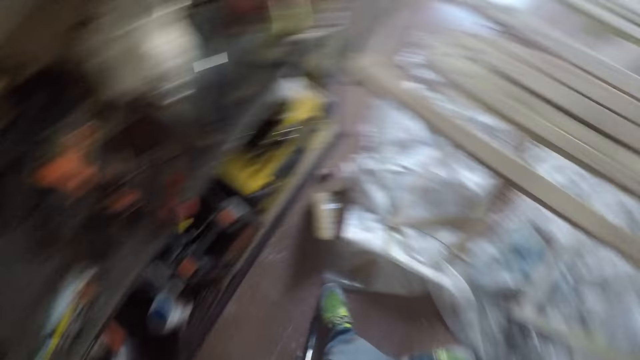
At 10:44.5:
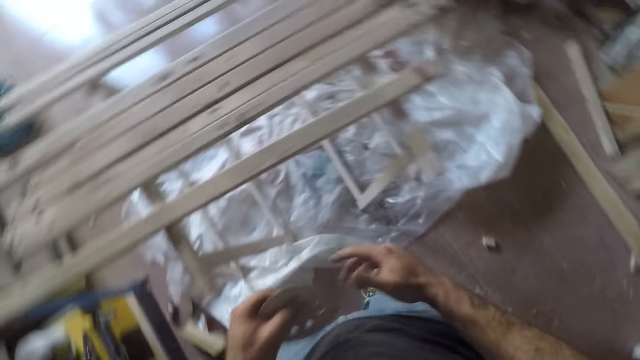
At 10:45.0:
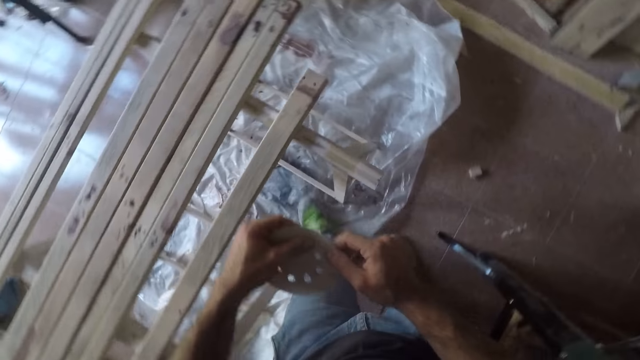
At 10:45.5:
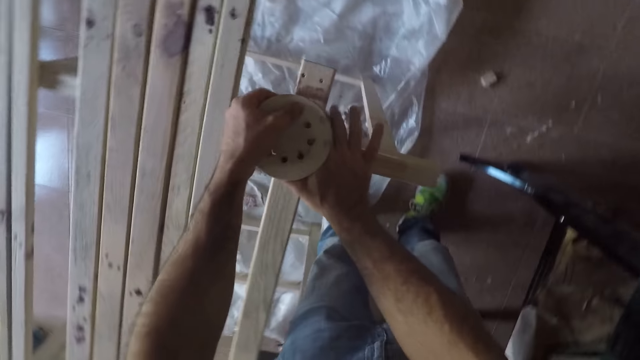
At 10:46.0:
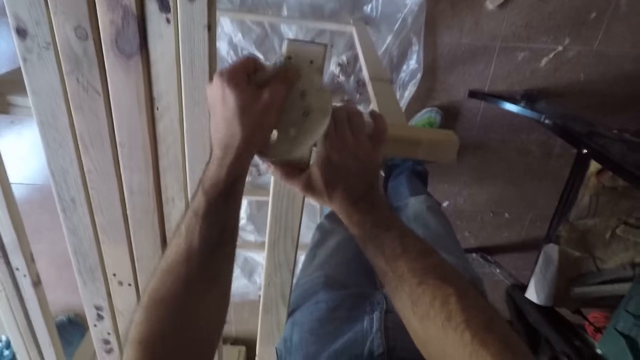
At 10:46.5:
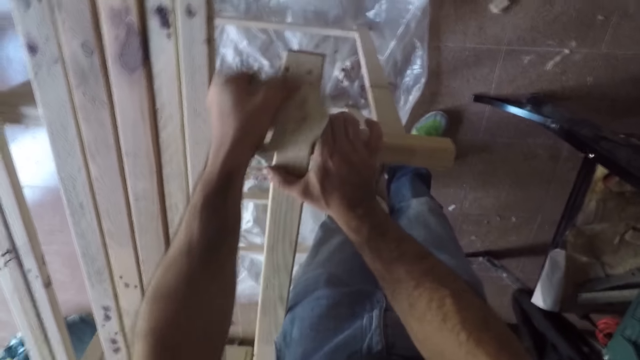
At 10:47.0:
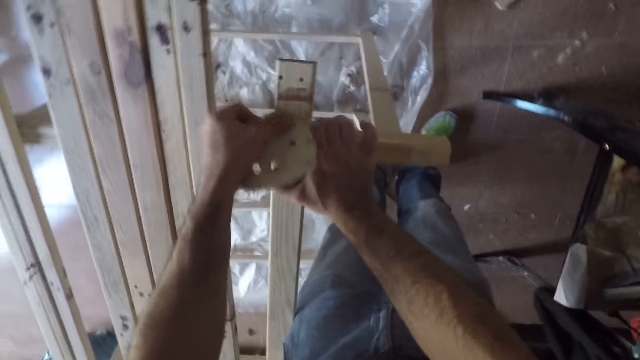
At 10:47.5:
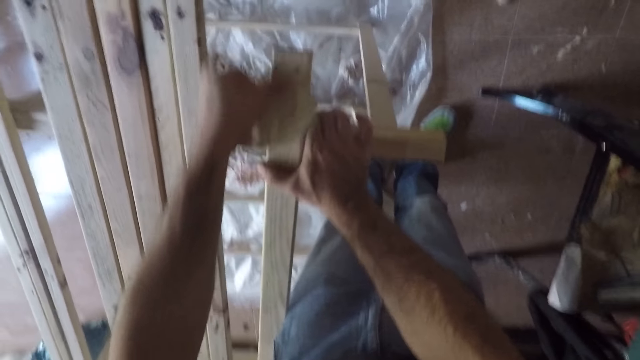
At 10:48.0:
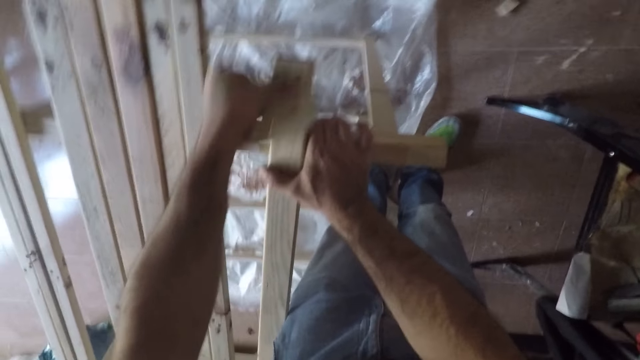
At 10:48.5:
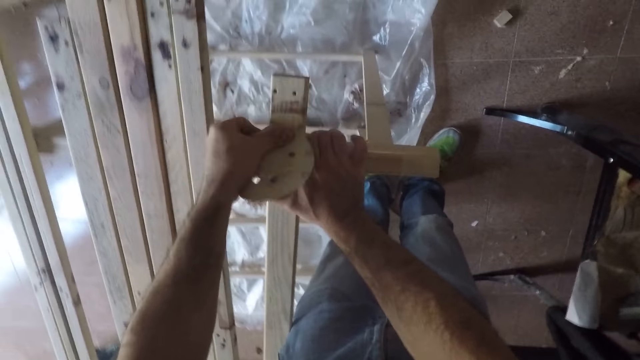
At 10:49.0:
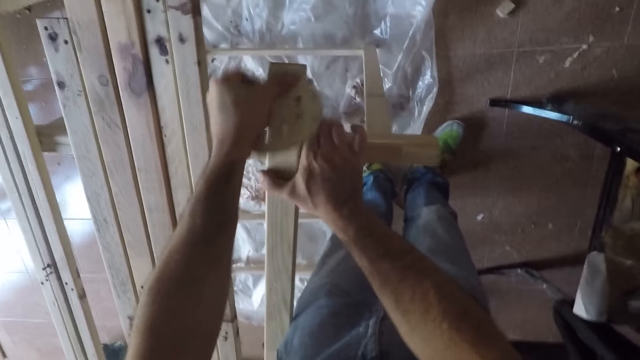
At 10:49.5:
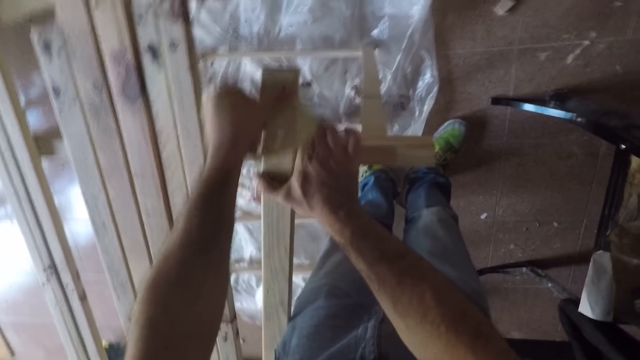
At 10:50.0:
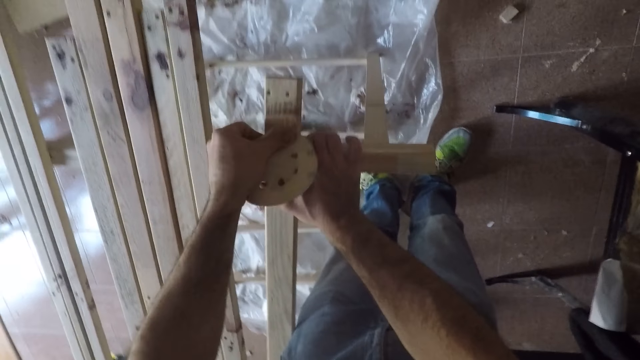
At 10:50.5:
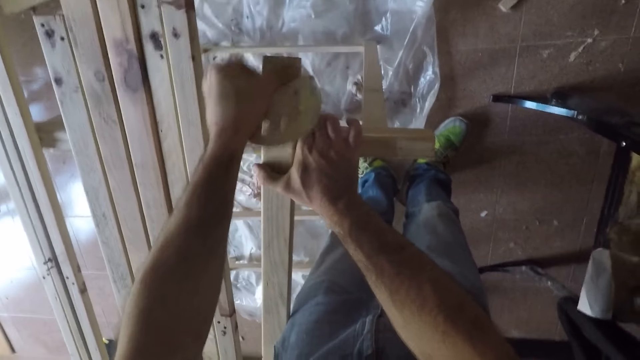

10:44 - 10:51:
The camera wearer holds the fabric with his two hands. He smoothens the wood with a sandpaper.

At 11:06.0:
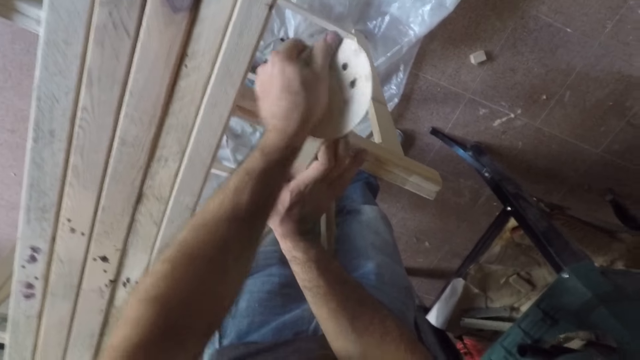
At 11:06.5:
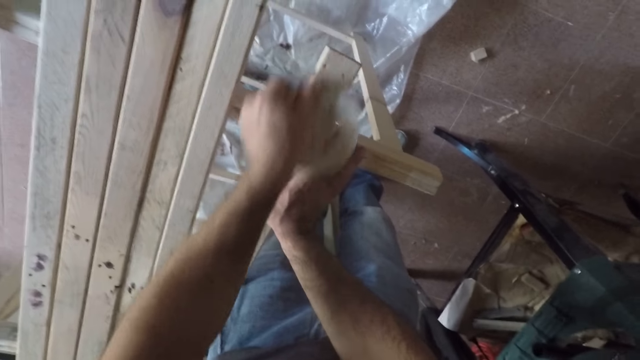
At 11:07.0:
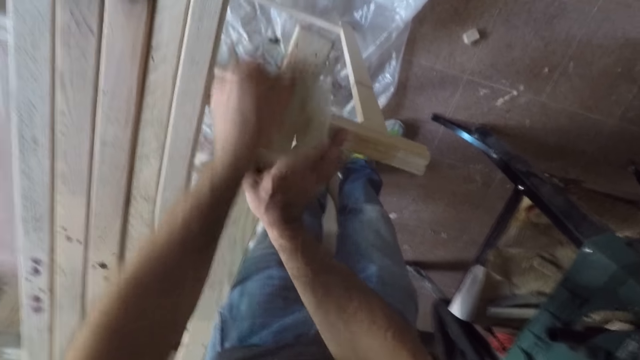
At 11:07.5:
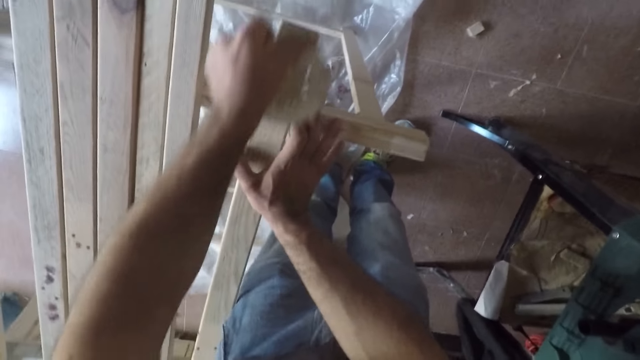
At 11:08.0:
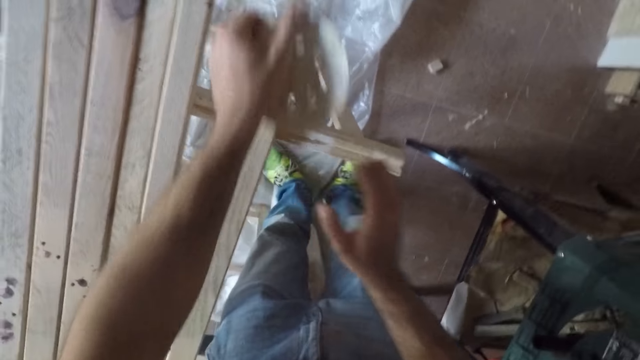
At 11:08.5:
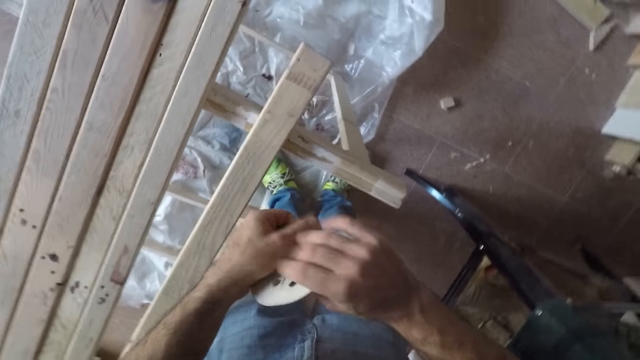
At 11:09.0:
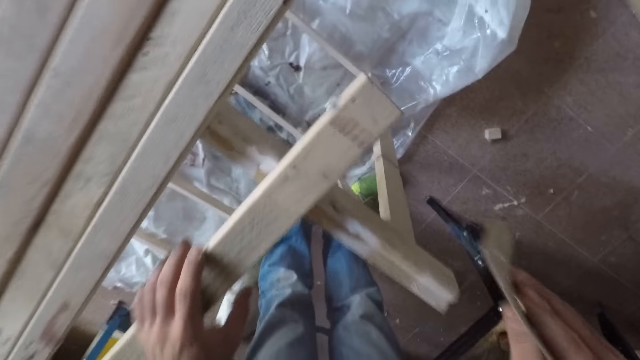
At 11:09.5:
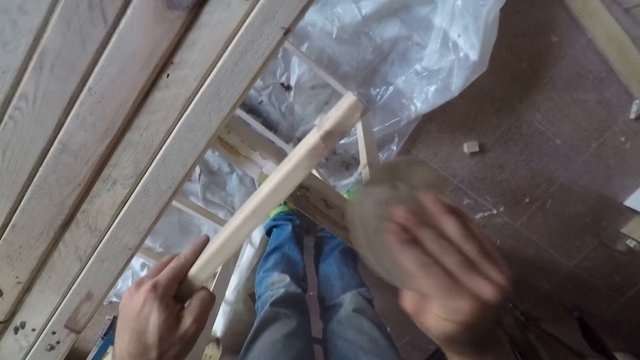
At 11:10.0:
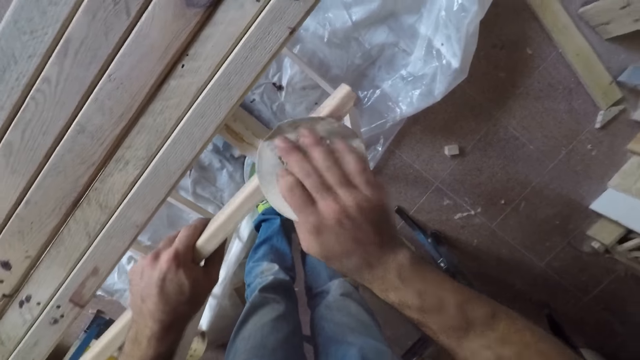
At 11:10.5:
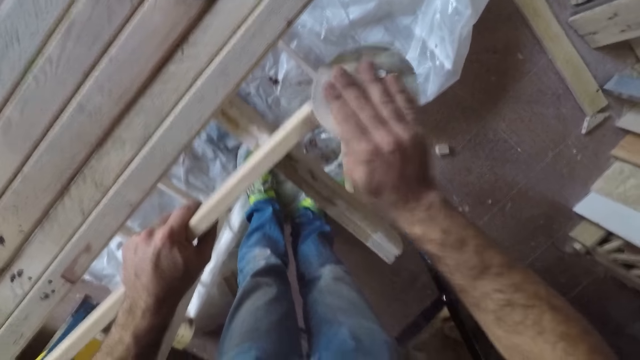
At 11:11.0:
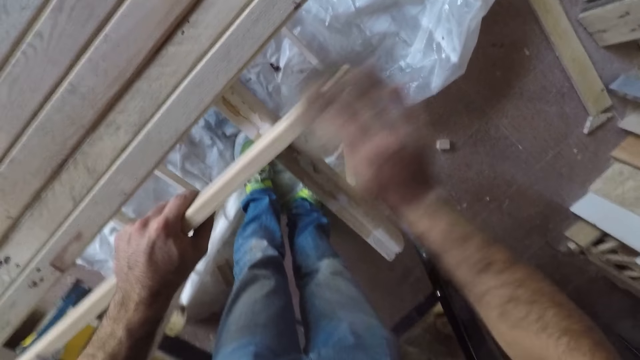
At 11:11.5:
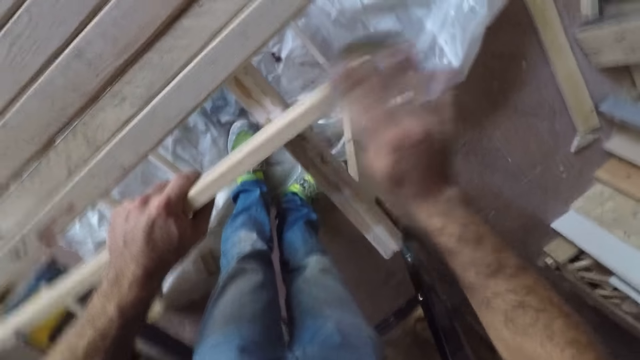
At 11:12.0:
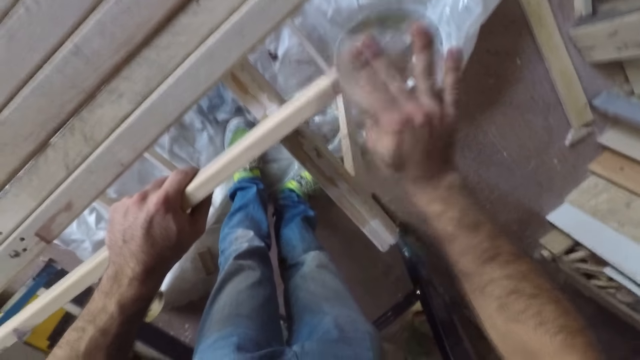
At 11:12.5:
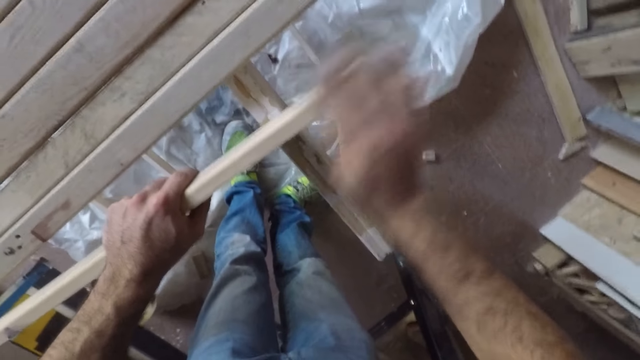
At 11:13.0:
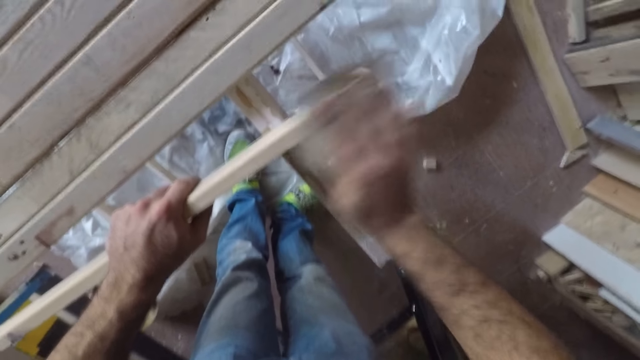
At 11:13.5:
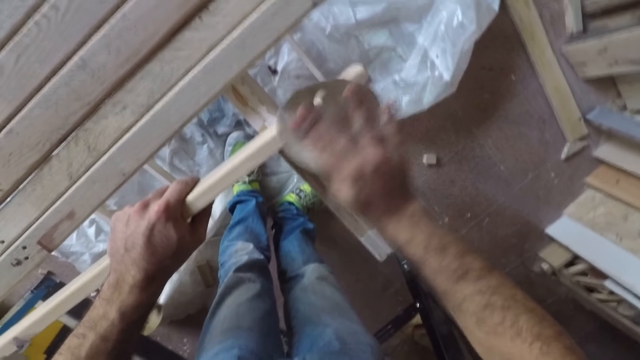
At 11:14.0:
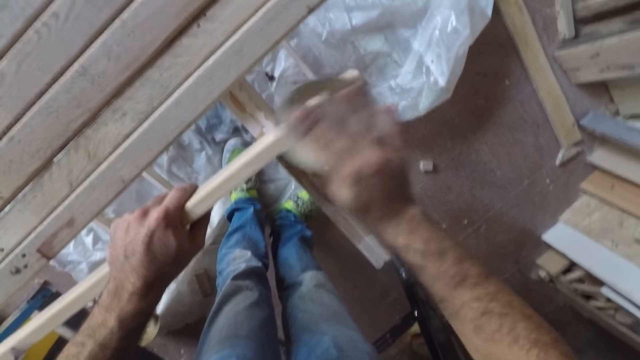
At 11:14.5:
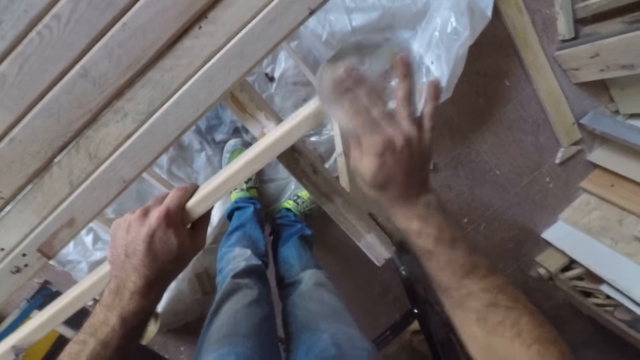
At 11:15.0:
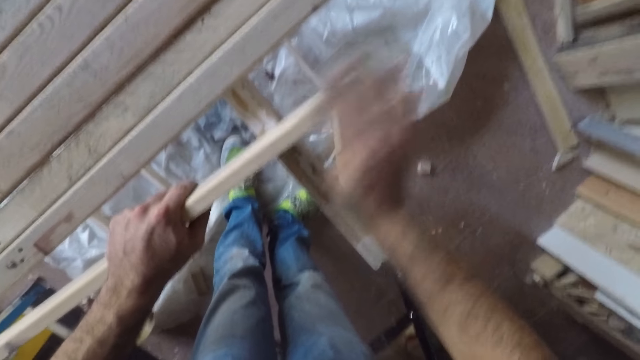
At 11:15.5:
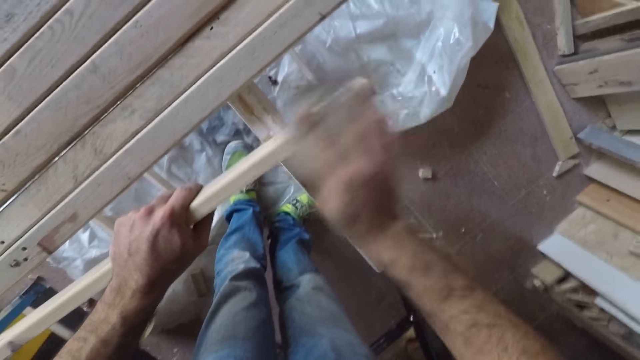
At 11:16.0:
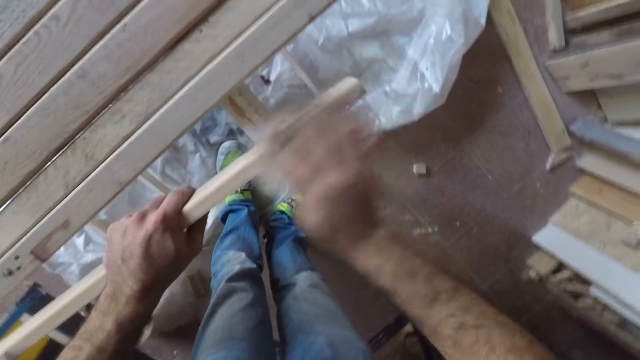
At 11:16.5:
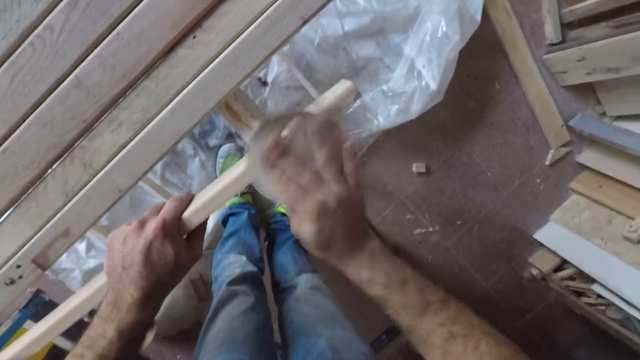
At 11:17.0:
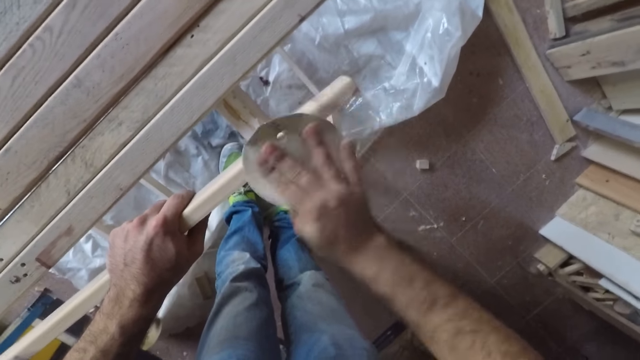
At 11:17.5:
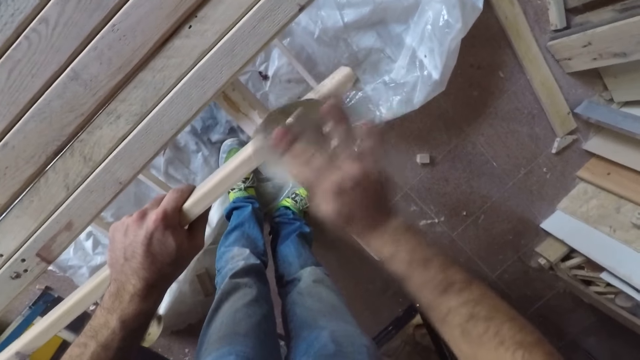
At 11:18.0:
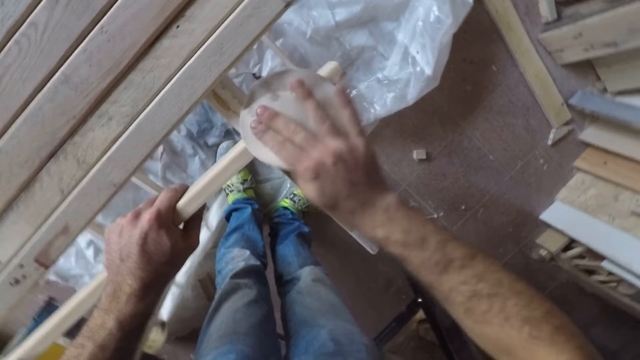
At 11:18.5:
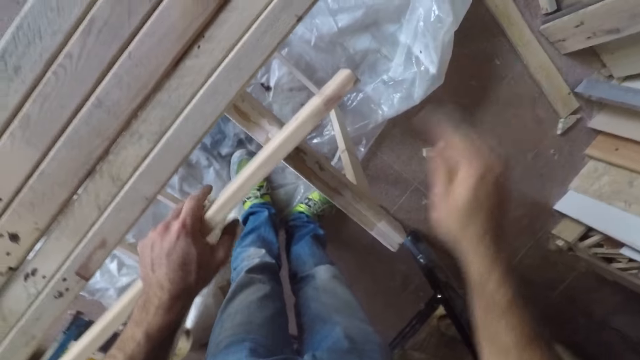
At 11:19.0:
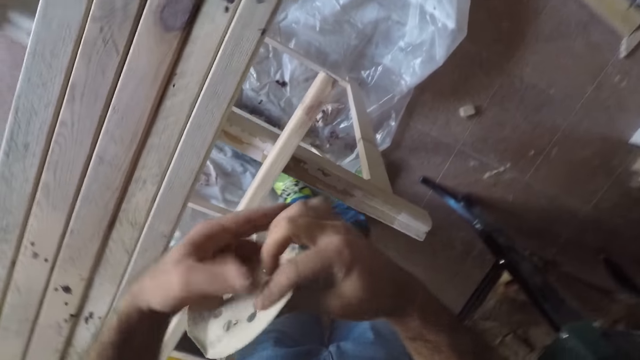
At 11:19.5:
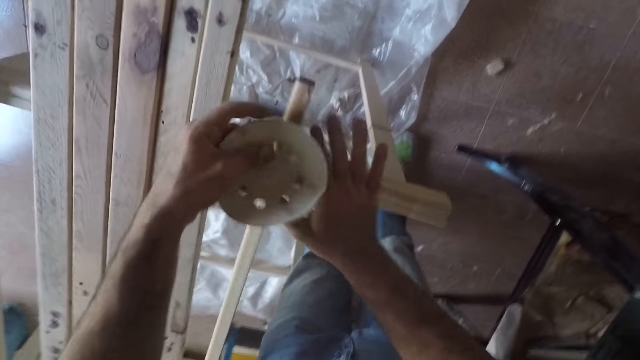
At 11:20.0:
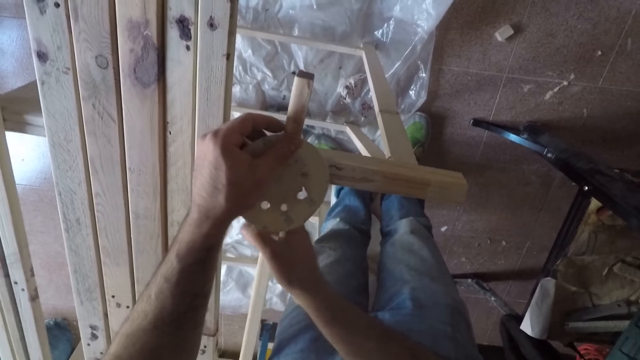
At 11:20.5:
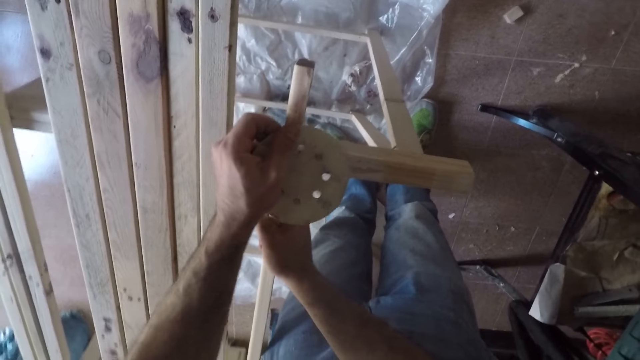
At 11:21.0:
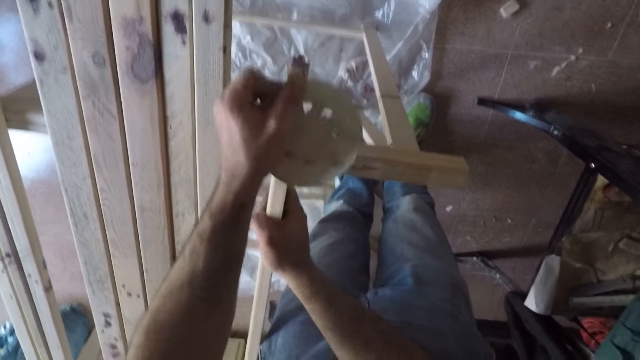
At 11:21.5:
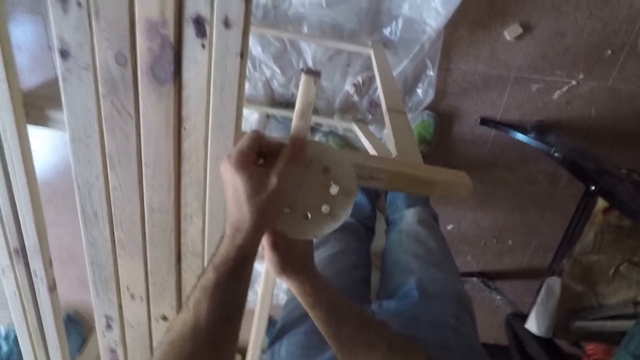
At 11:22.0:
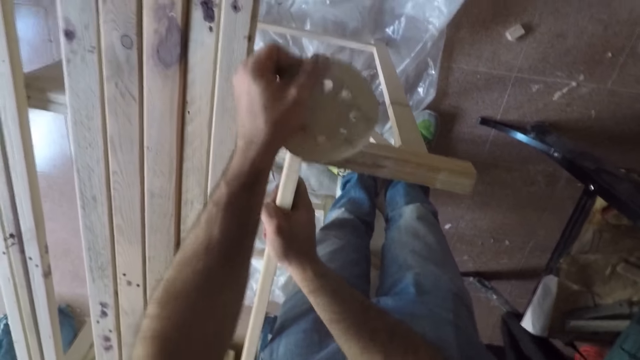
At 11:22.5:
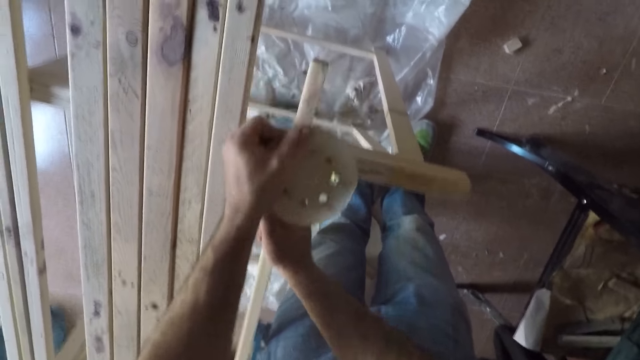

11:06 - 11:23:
The camera wearer stops smoothening the wood. He stands on the floor. He moves the fabric to his right hand. He holds the wood with his left hand. He turns the long wooden stick to the side. He smoothens the wood with a sandpaper. He stops smoothening the wood. He releases the wood. He moves the fabric to his left hand. He holds the wood with his left hand. He smoothens the wood with the sandpaper.
